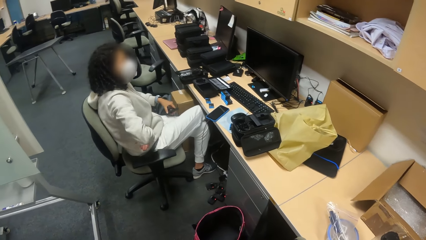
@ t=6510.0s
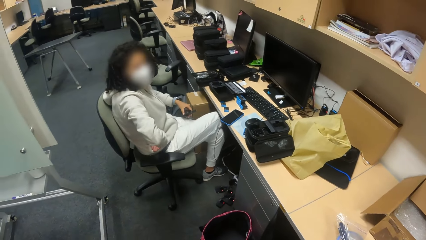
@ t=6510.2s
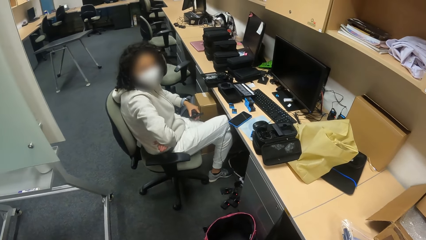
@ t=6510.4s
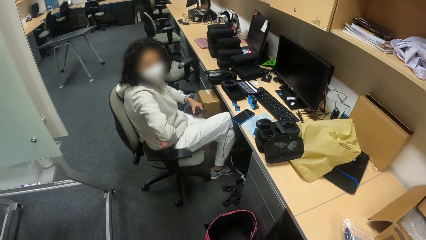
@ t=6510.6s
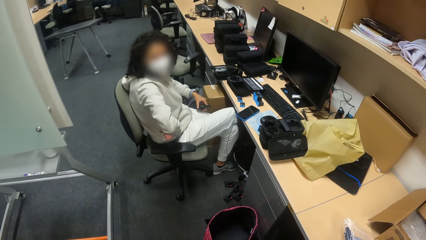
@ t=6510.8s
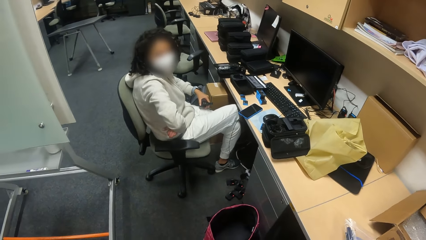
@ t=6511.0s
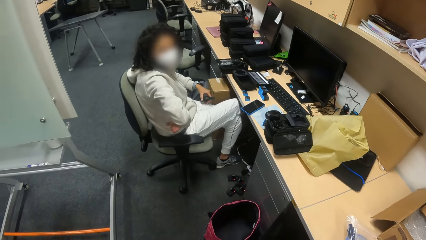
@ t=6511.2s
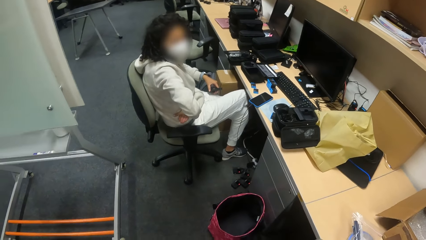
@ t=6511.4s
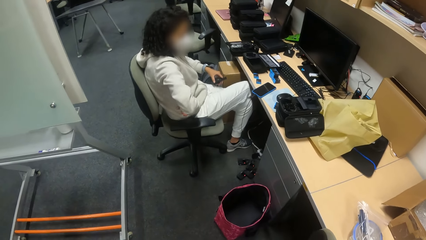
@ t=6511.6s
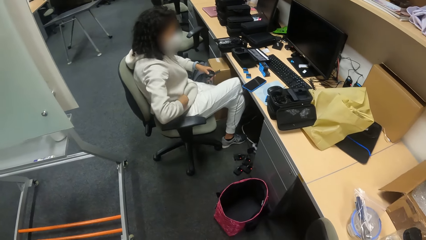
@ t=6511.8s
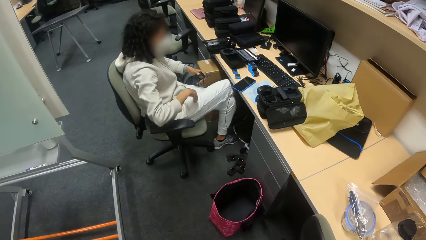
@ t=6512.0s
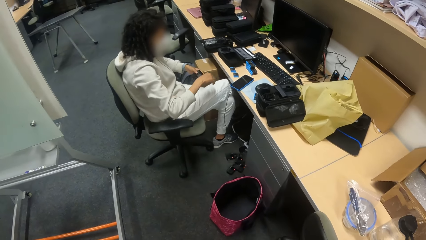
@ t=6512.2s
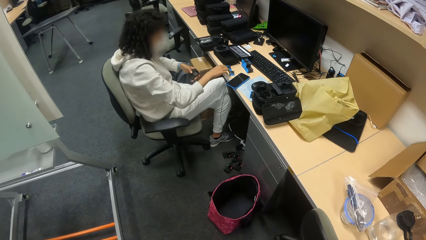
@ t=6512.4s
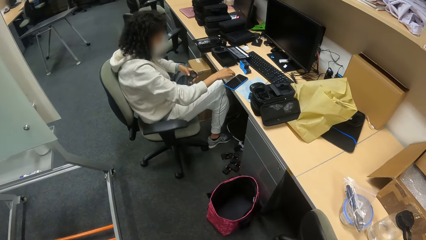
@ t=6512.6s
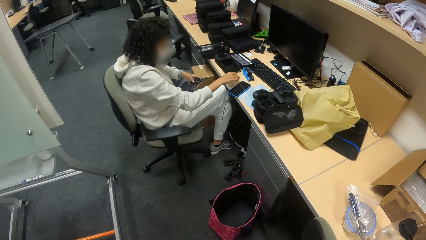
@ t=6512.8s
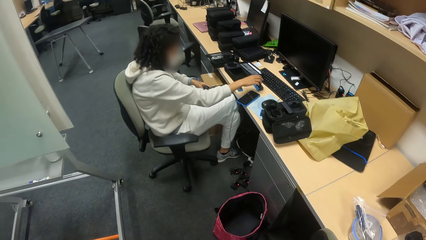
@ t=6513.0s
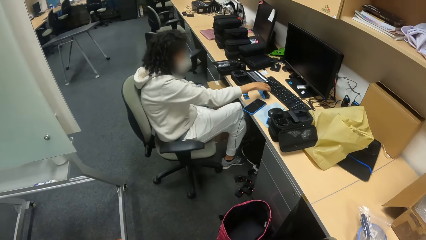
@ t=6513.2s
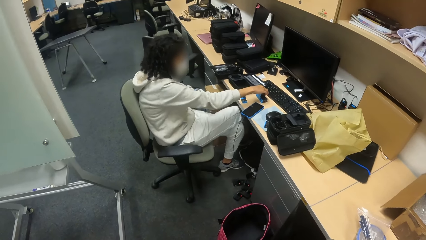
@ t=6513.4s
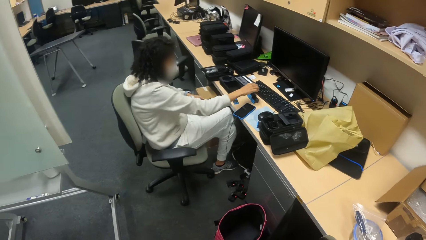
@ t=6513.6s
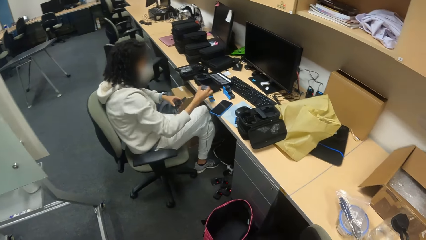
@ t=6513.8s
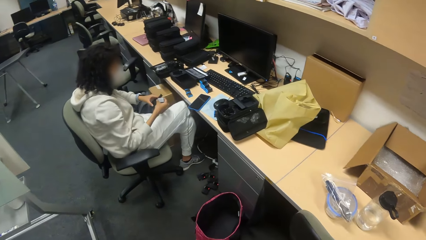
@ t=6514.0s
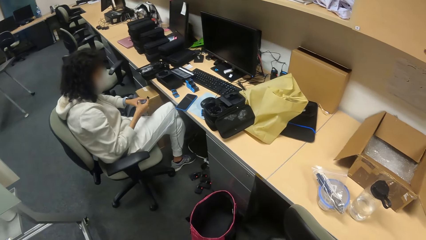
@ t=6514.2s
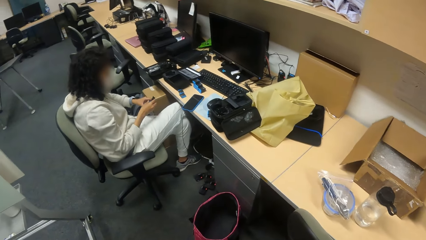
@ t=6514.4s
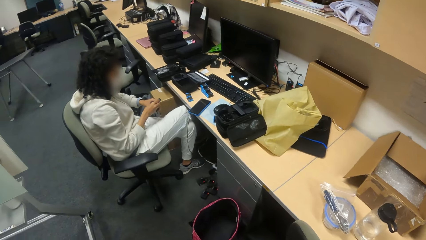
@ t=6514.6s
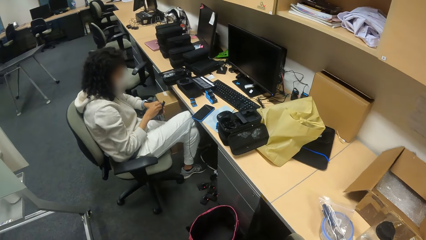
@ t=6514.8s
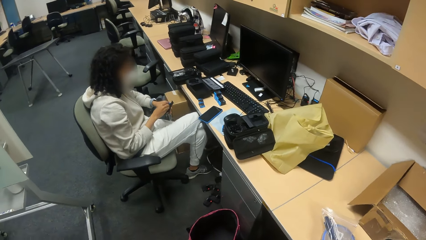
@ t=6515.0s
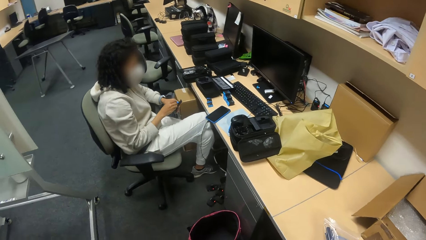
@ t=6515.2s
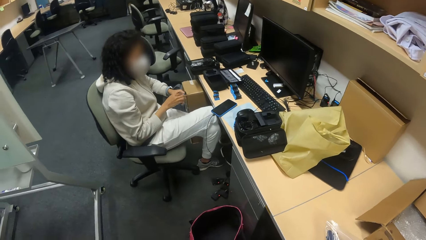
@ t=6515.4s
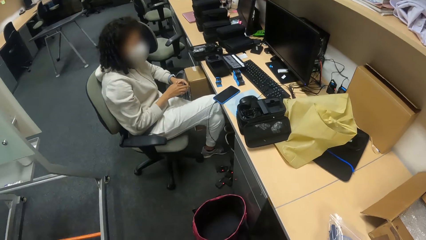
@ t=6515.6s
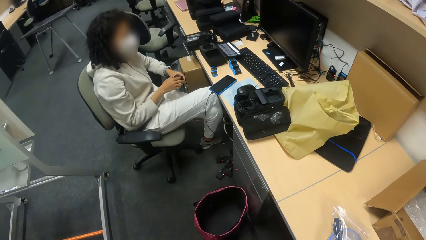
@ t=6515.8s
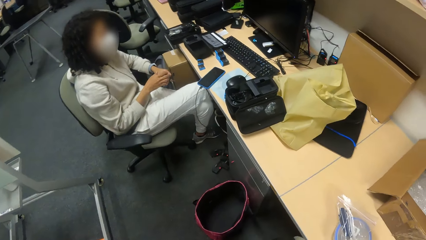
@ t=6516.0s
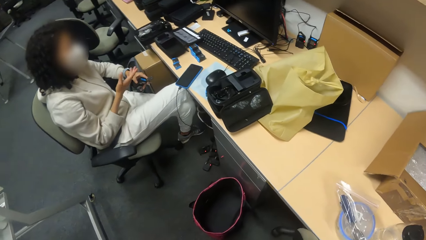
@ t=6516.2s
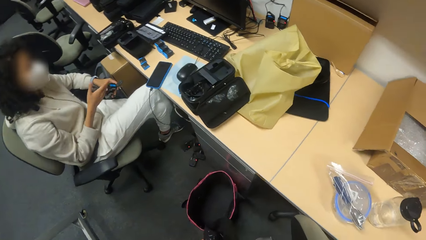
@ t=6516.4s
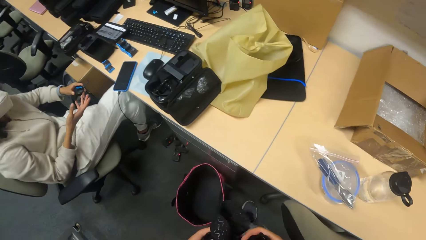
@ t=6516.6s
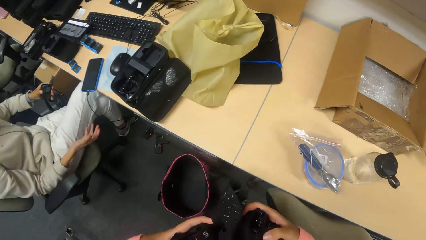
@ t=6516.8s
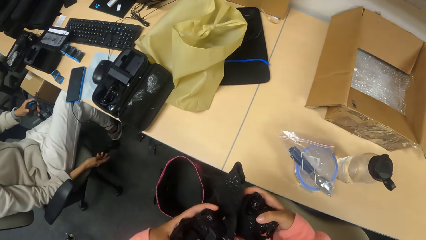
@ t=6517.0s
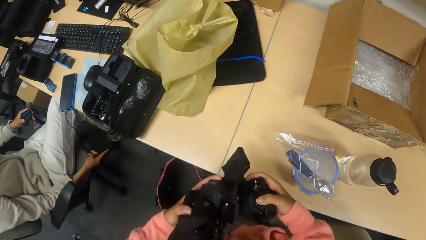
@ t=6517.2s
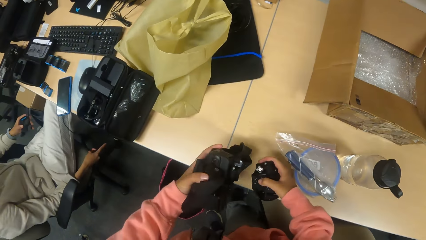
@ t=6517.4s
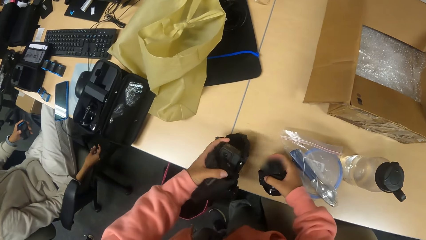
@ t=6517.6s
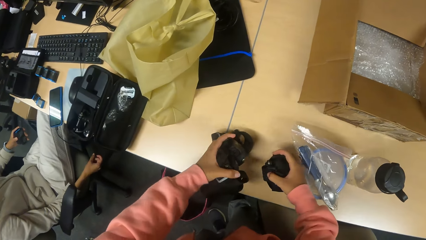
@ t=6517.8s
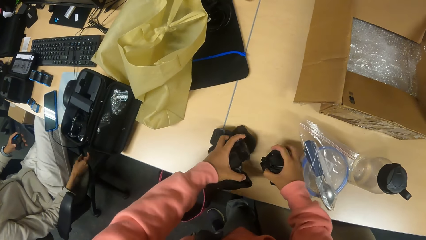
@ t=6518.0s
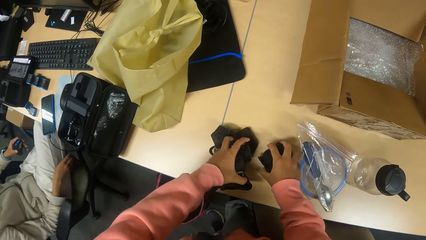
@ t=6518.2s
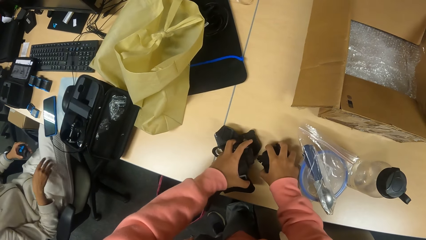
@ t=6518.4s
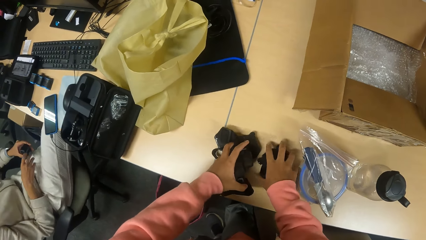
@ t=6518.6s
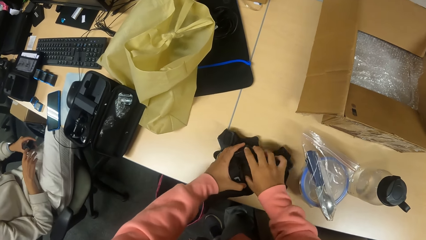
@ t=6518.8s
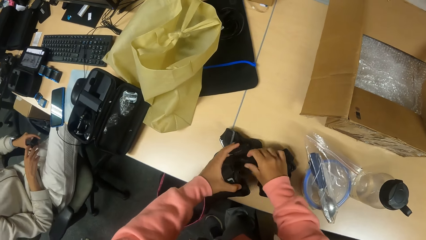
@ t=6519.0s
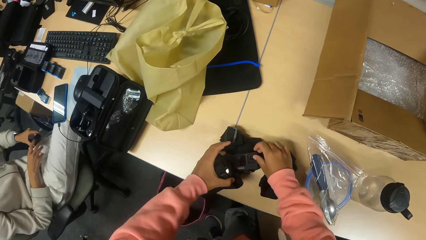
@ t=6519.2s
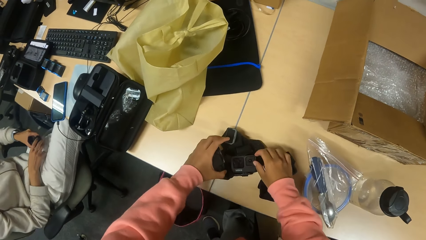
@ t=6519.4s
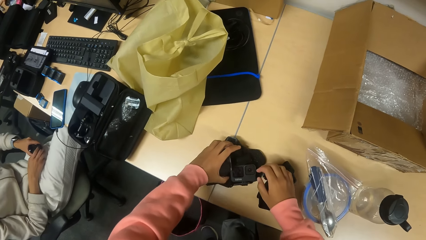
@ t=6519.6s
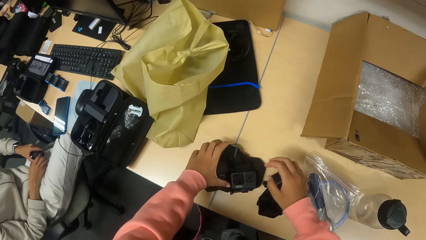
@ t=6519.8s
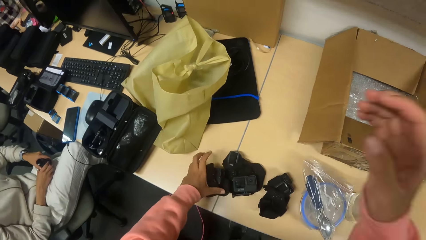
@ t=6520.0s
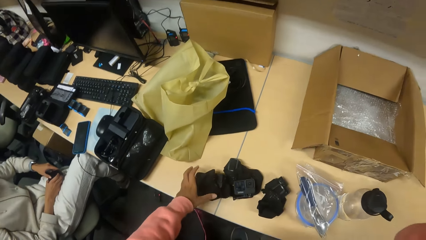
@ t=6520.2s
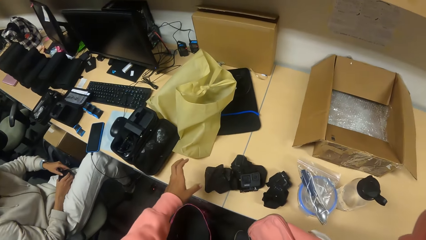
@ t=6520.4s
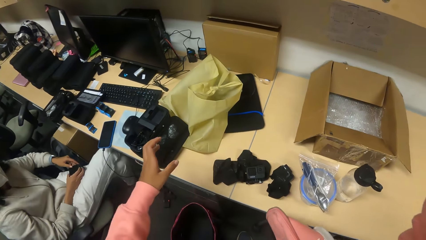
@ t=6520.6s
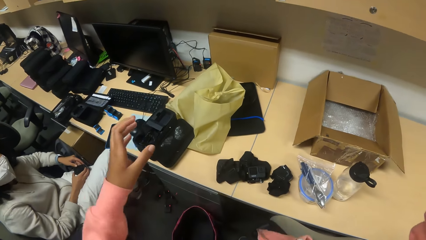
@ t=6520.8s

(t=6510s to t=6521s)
The woman picks up the plastic from the table with her right hand. She puts the plastic into a container with her right hand. The camera wearer drops the camera on the table with both hands. She adjusts her camera with her right hand.
